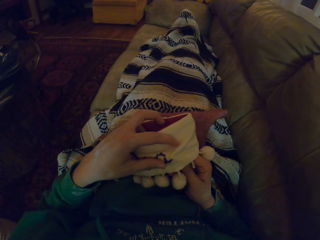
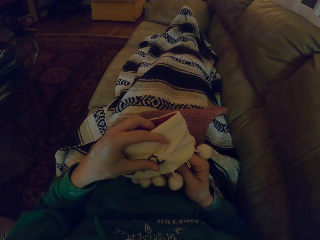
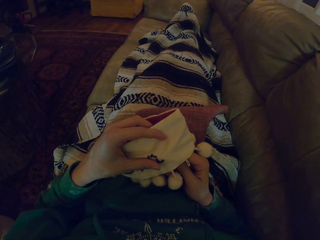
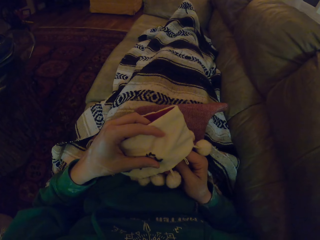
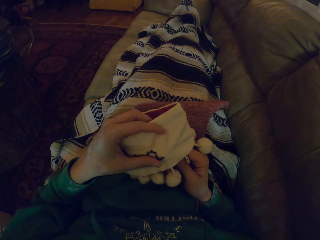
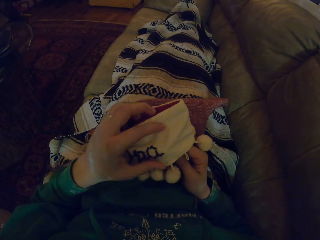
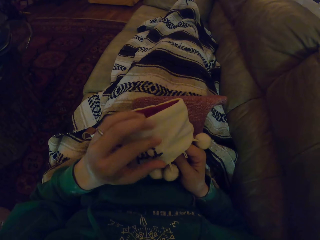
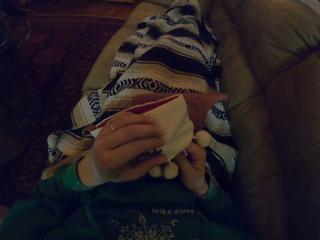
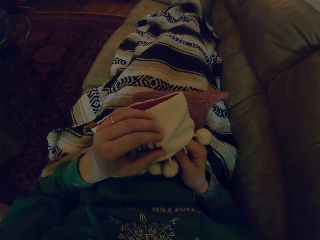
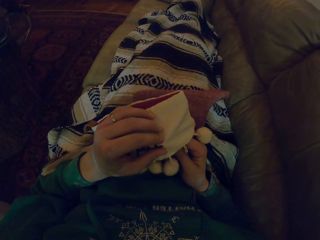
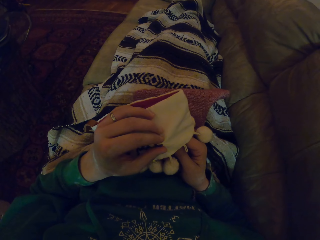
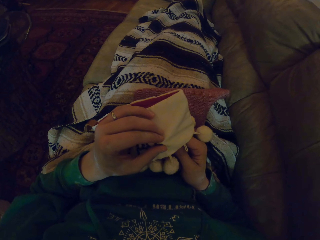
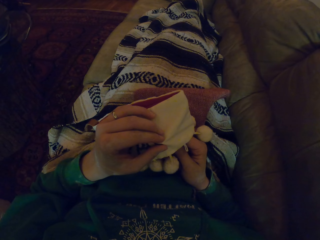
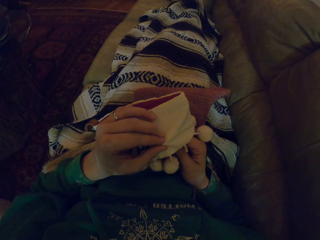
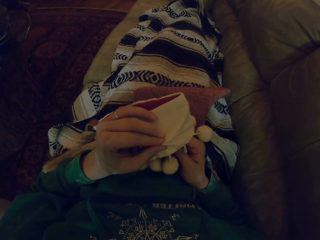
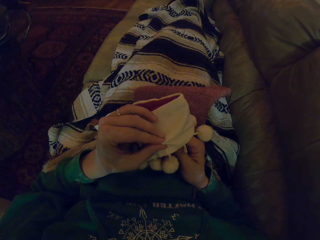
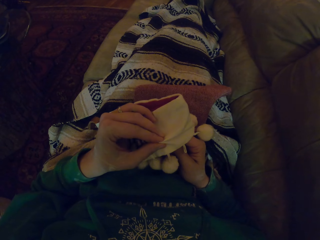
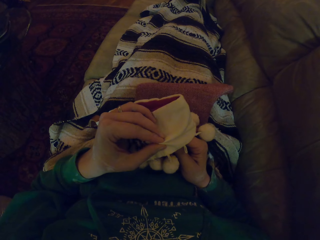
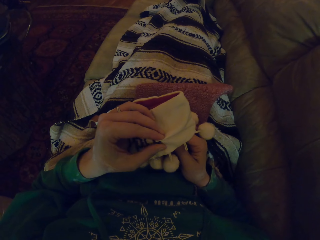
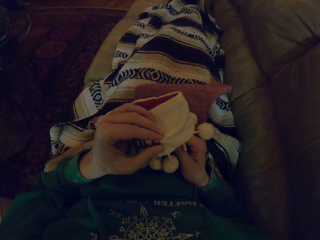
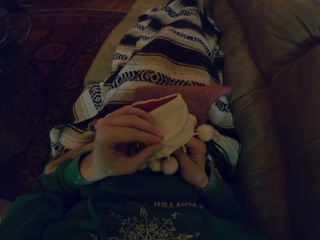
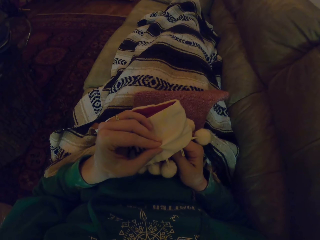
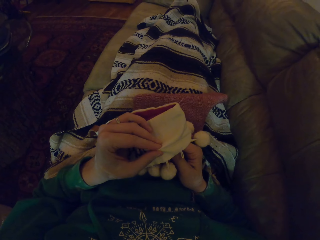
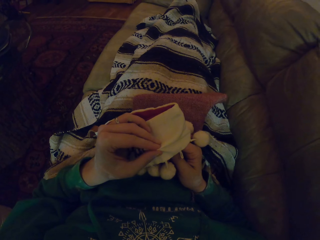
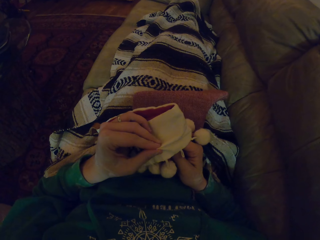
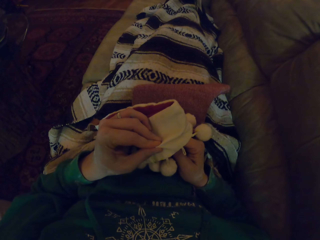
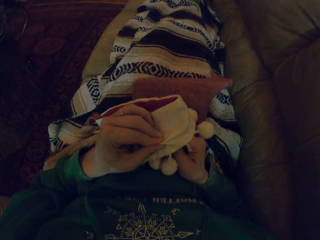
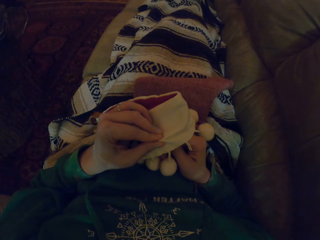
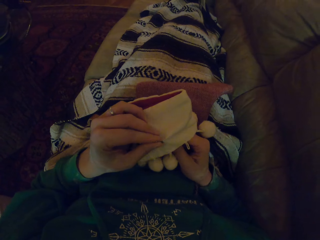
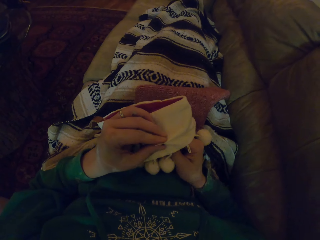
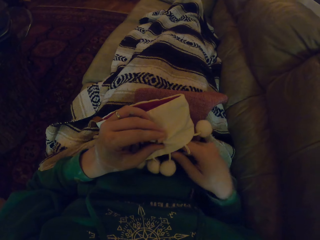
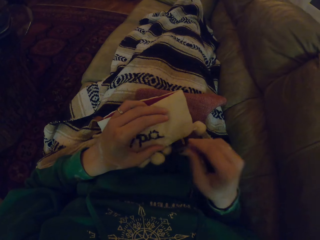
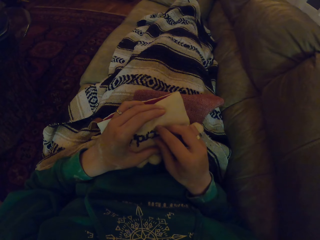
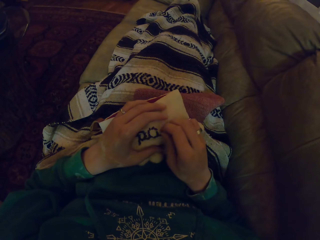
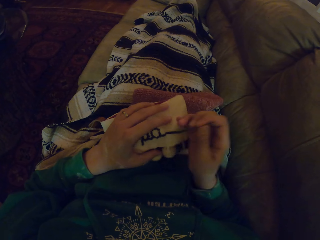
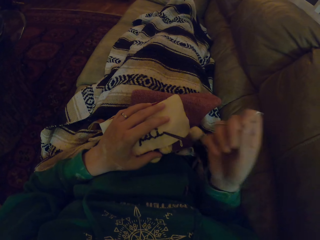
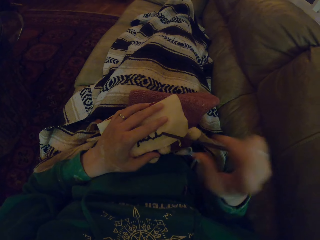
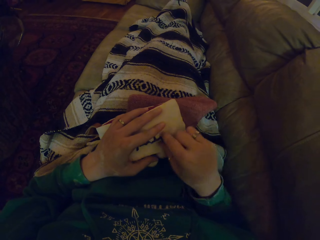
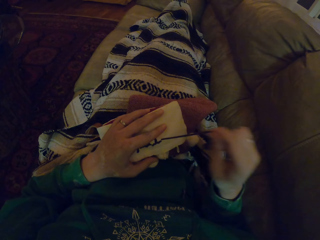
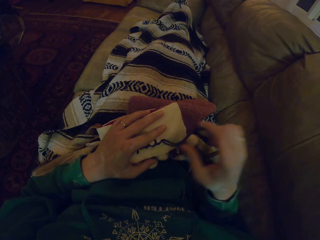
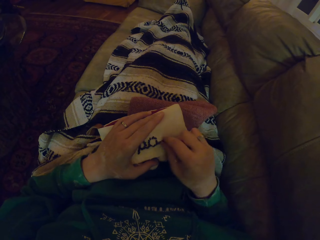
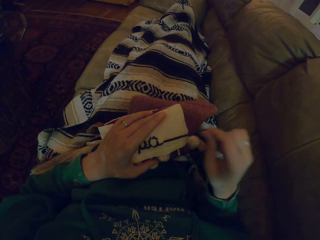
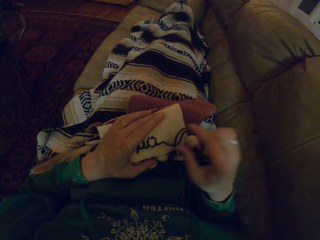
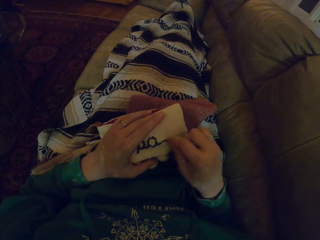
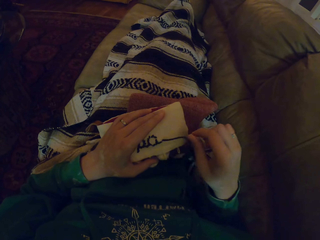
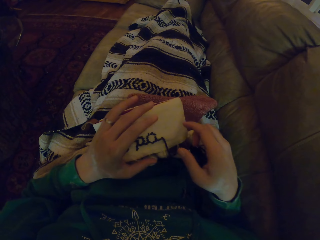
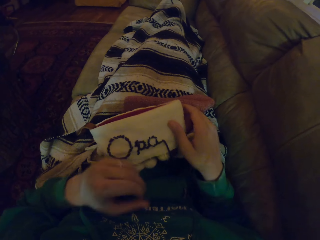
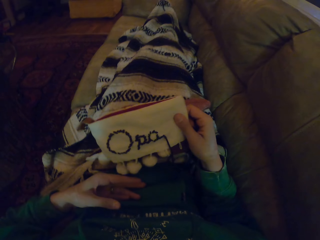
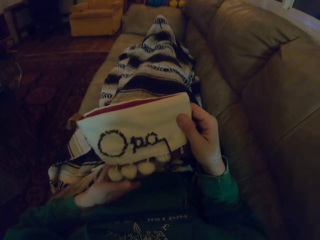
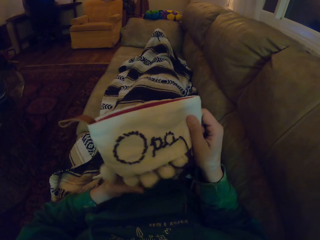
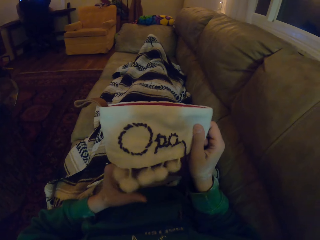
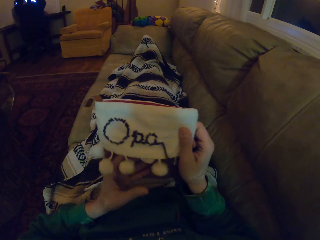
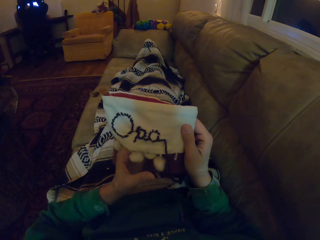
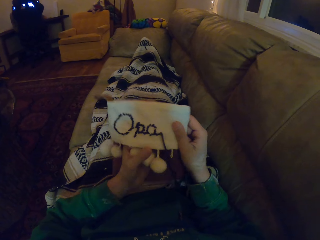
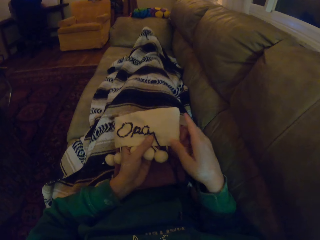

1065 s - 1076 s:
The camera wearer knits the garment. They stare at the fabric. They pull the thread. They knit the fabric with a sewing needle. They adjust the garment.

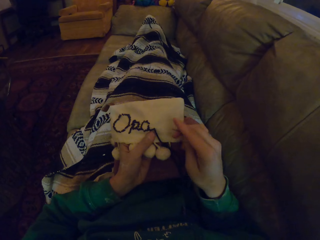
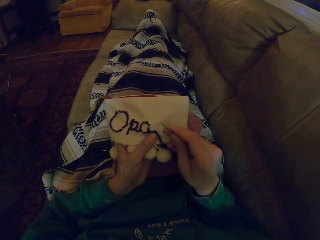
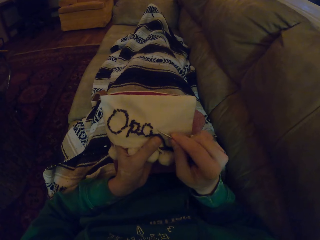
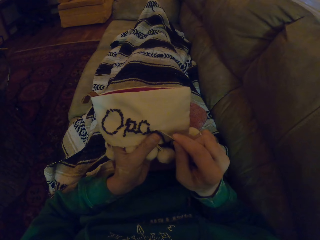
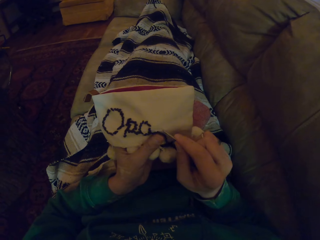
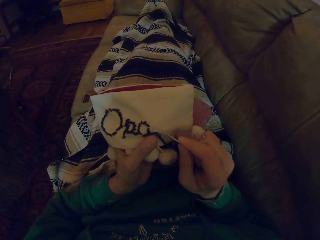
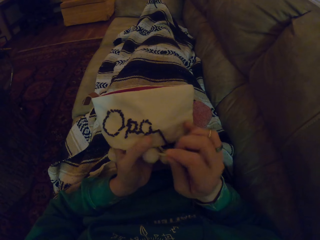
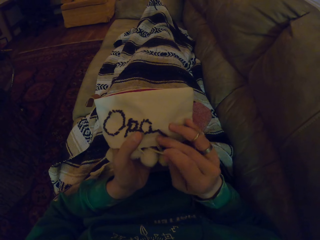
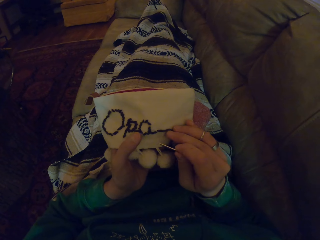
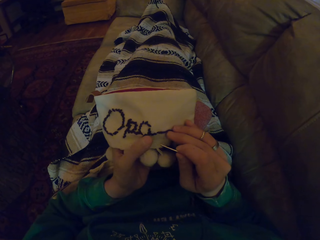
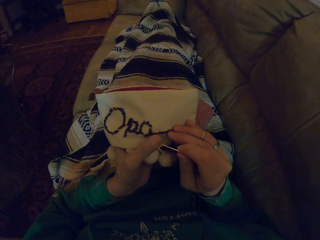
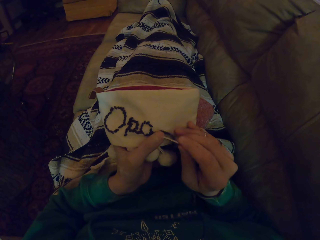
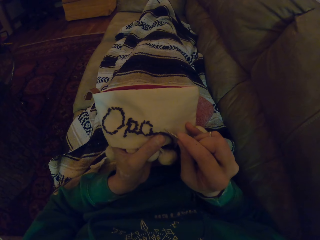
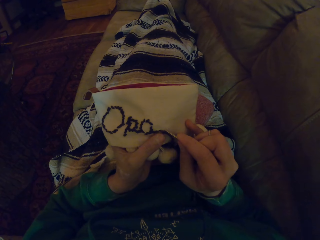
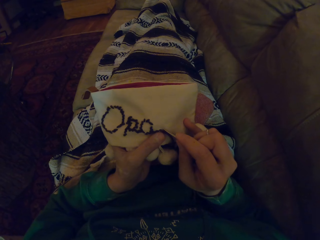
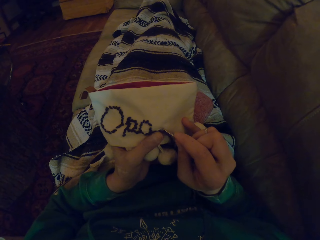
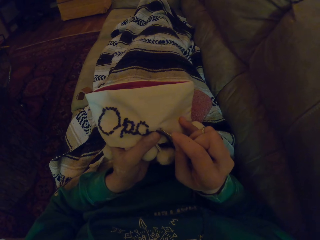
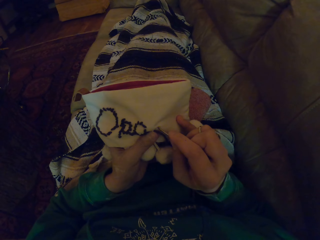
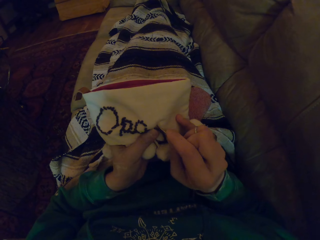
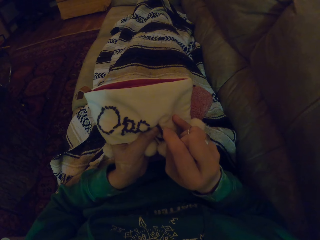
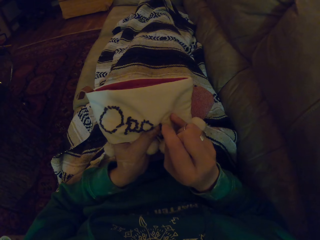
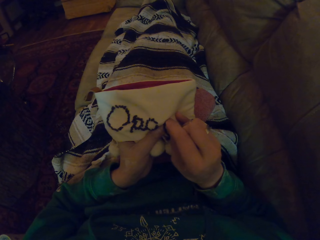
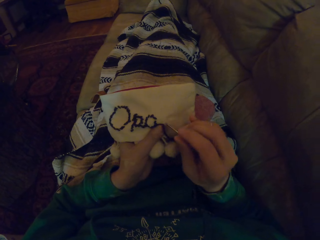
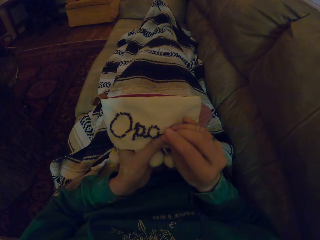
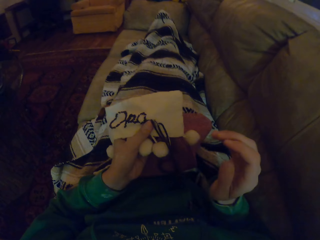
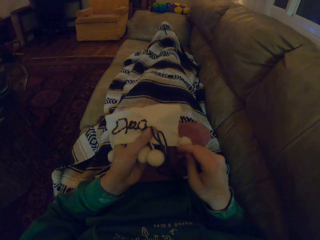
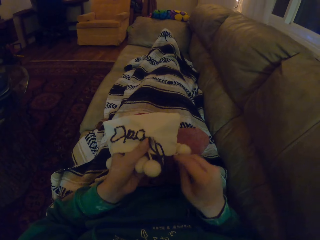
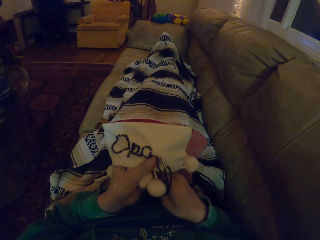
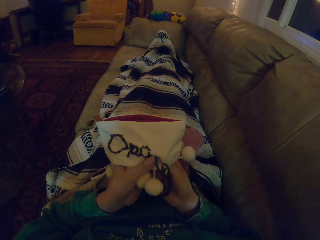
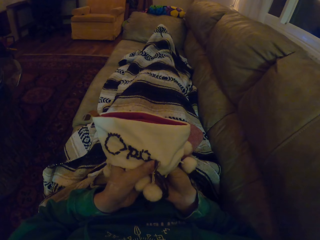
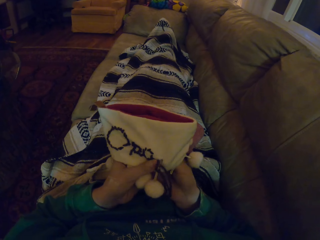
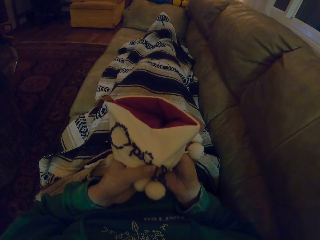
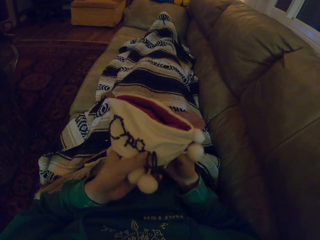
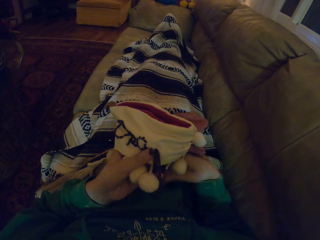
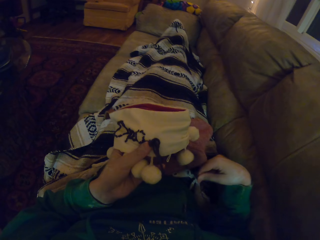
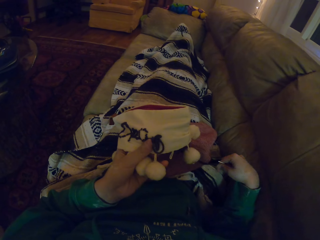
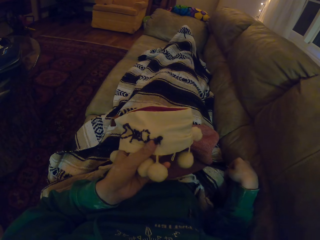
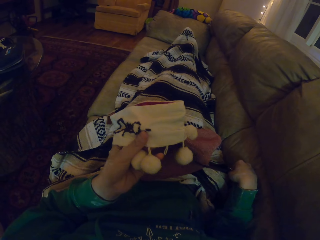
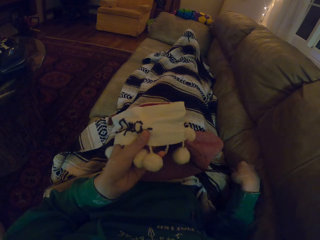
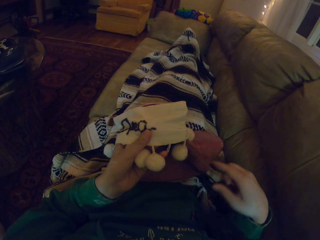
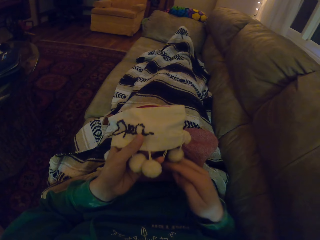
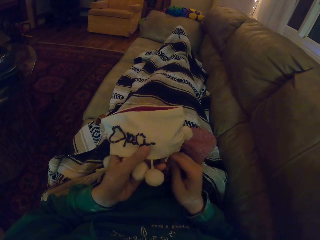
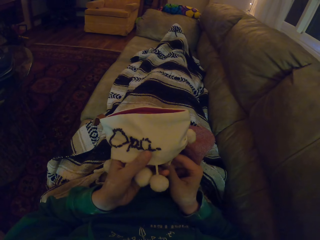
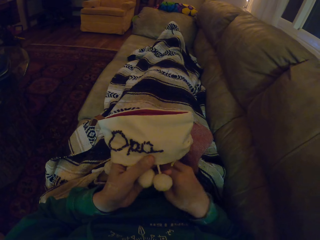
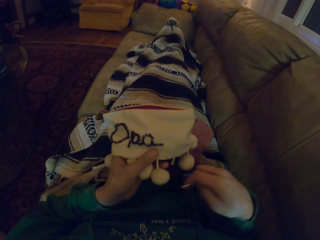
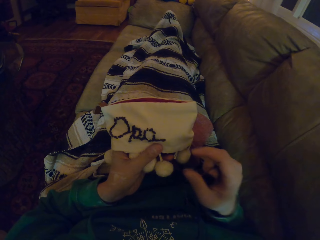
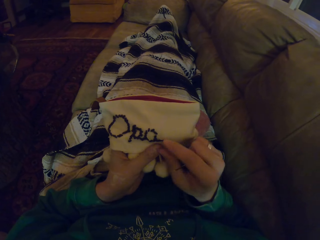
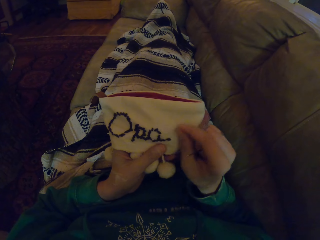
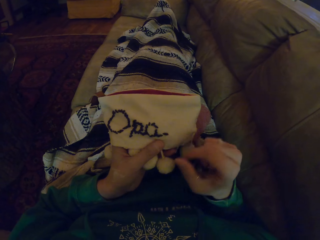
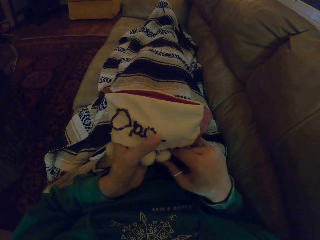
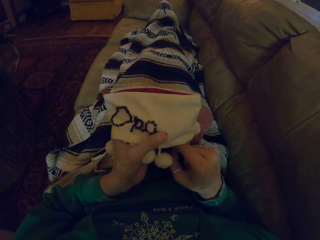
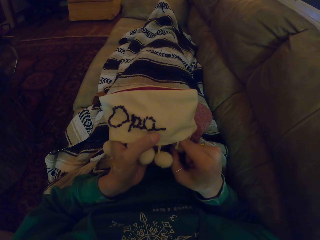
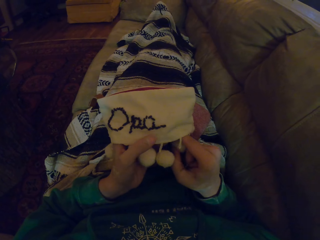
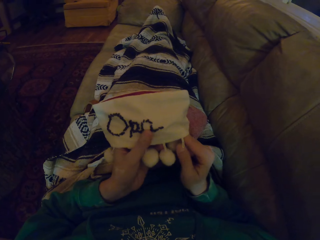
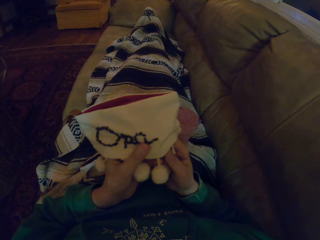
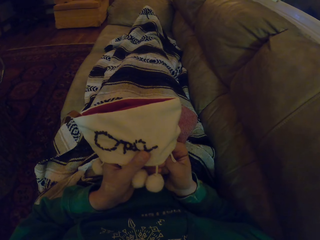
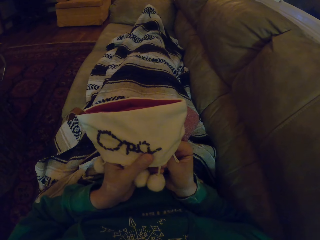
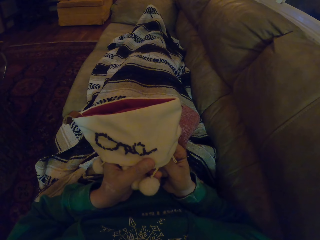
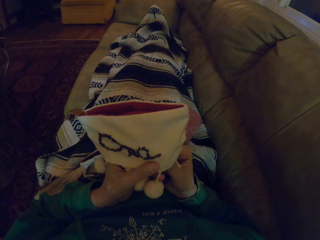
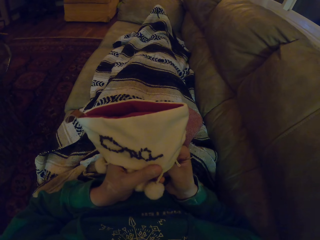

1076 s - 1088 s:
The camera wearer moves the knitting needle. They adjust the thread. They knit the garment. They pull the thread.
